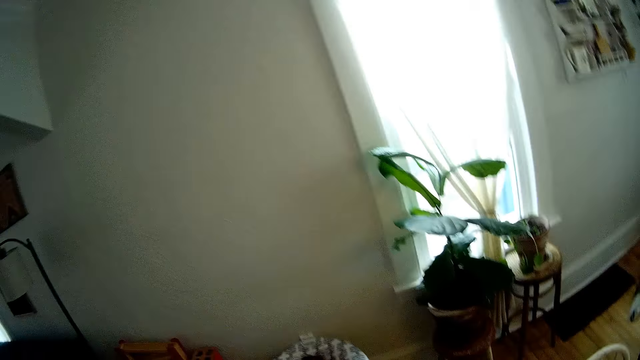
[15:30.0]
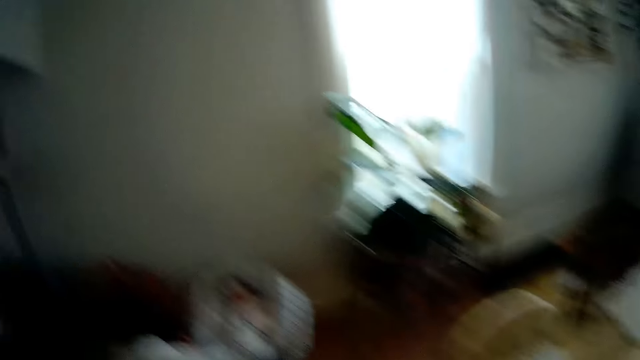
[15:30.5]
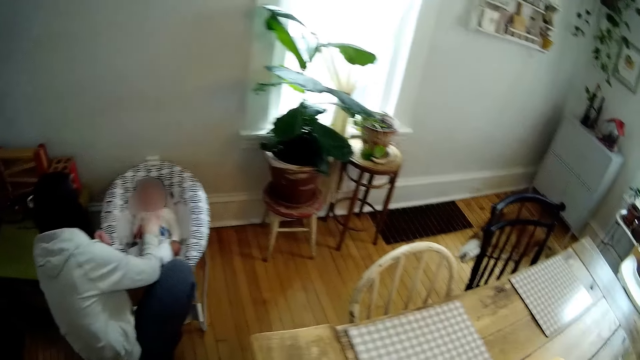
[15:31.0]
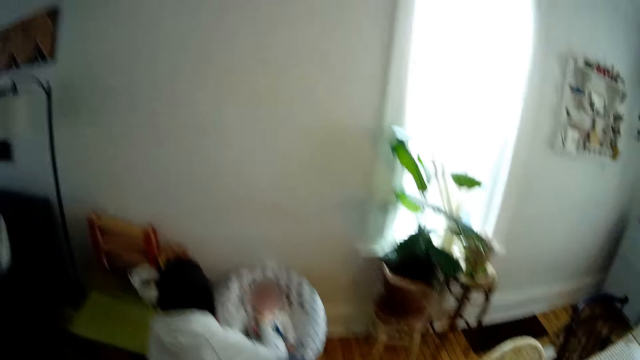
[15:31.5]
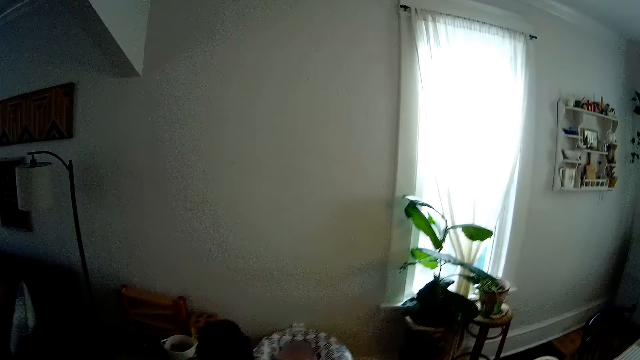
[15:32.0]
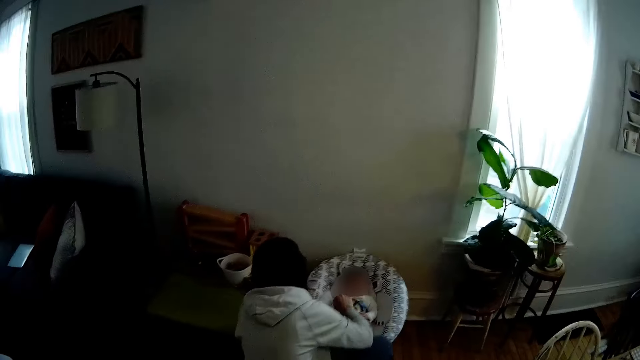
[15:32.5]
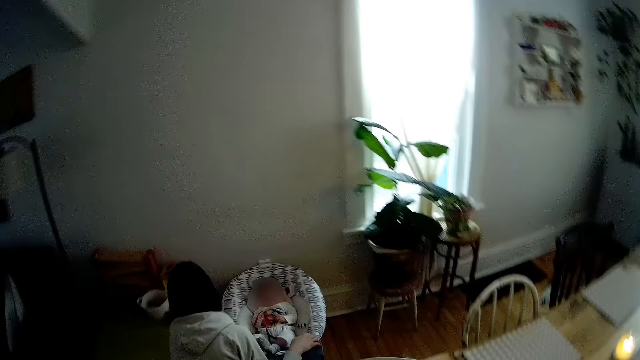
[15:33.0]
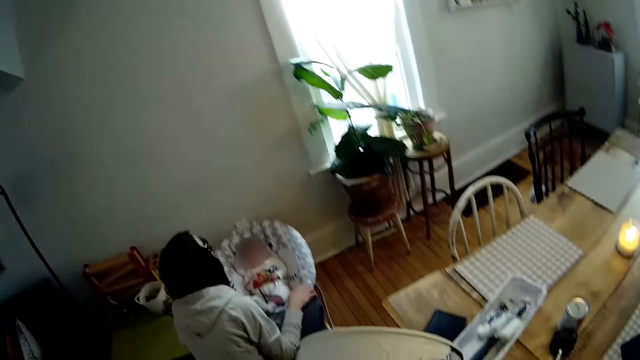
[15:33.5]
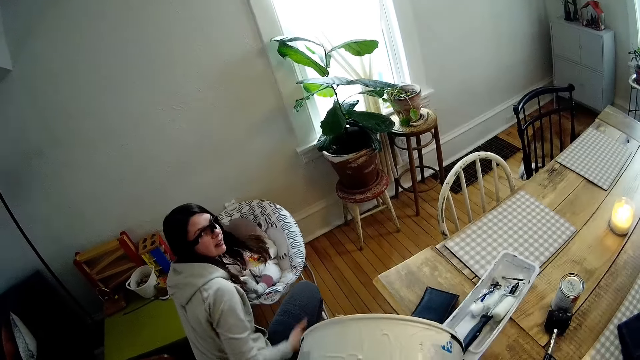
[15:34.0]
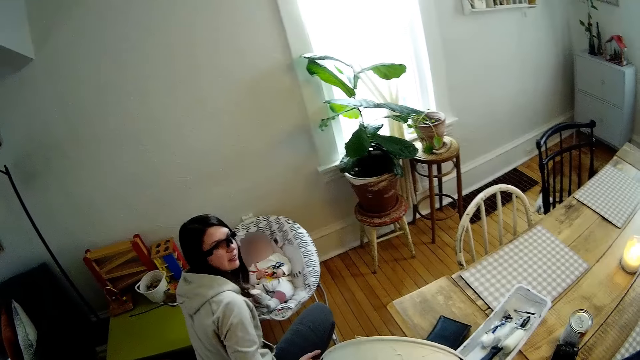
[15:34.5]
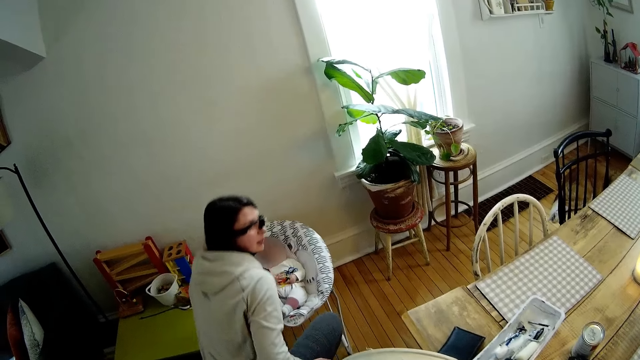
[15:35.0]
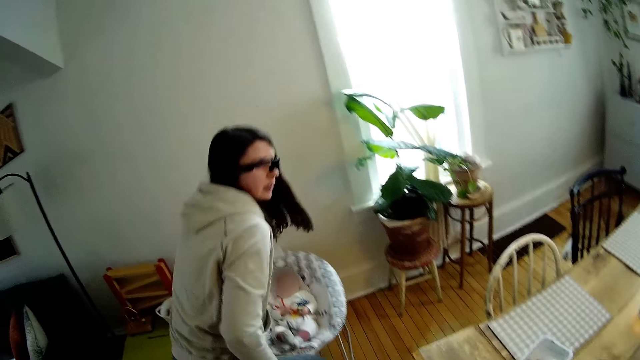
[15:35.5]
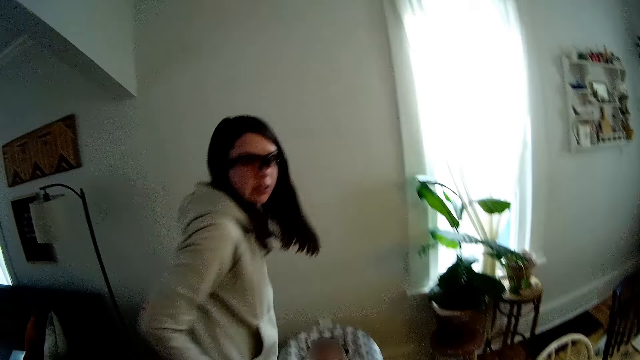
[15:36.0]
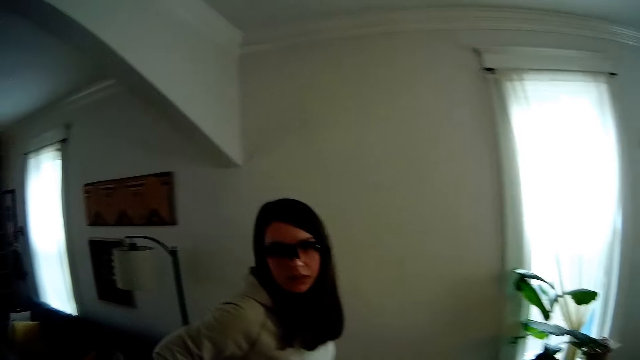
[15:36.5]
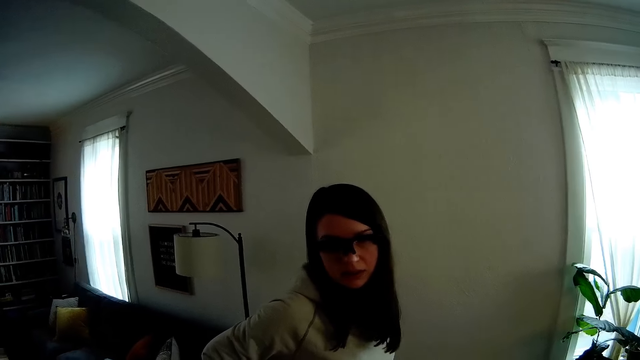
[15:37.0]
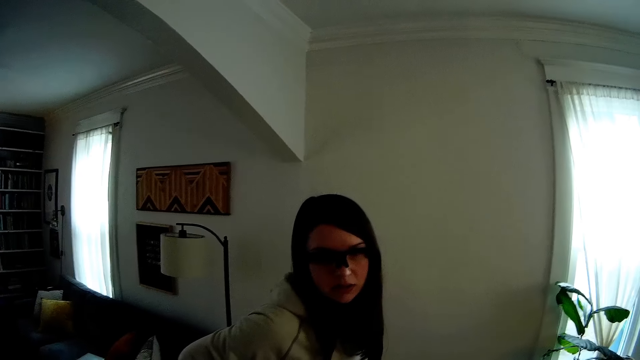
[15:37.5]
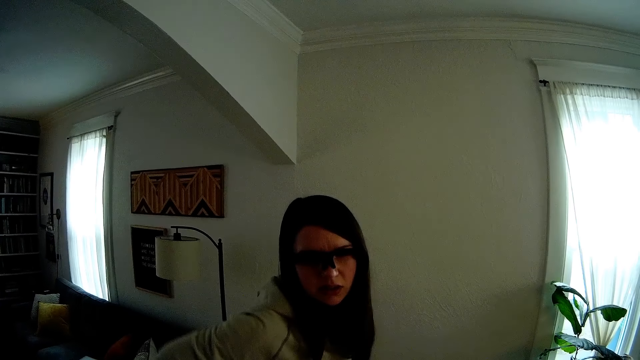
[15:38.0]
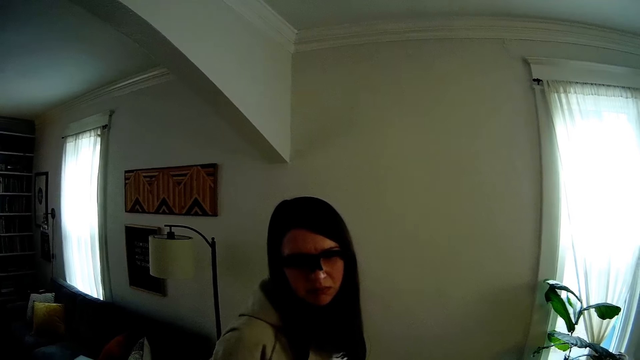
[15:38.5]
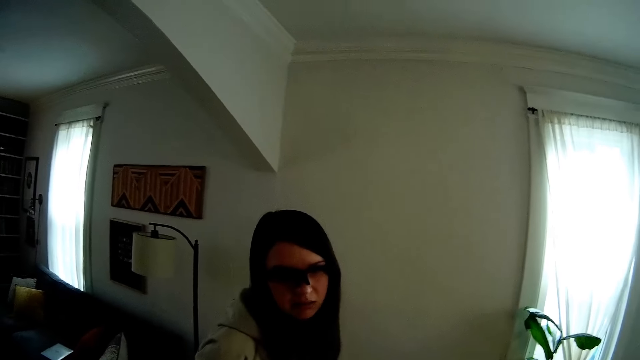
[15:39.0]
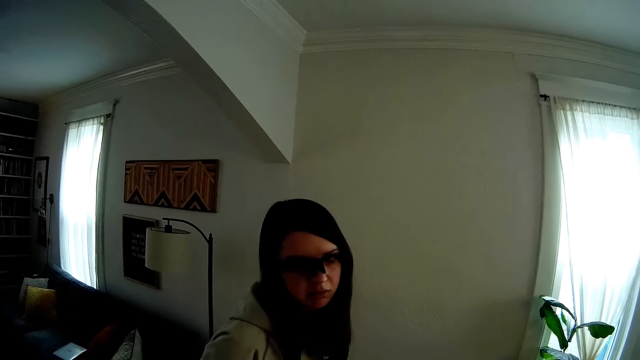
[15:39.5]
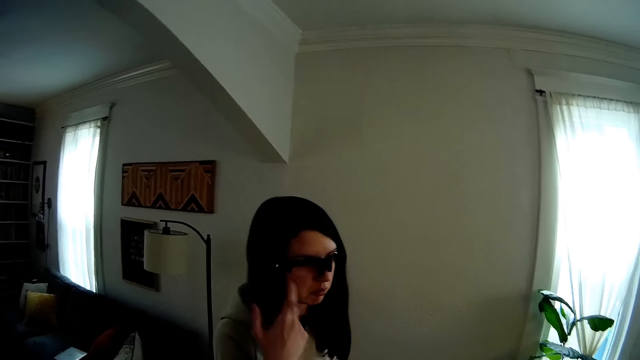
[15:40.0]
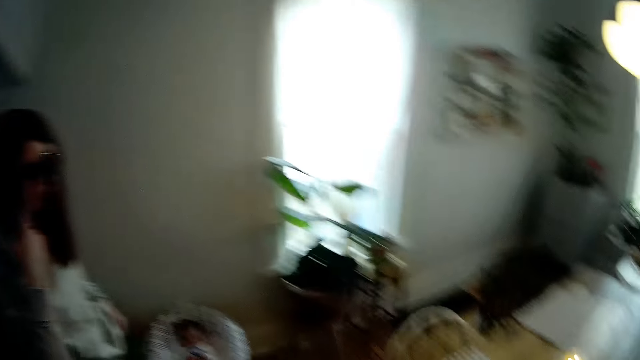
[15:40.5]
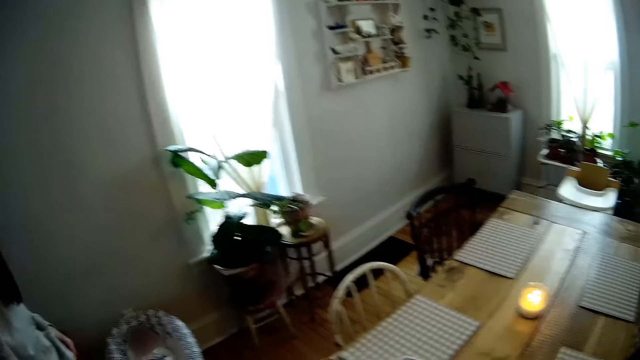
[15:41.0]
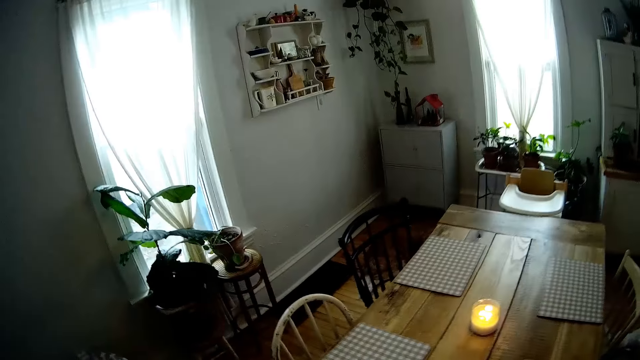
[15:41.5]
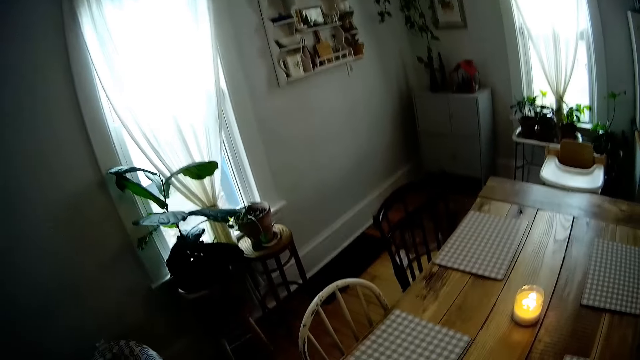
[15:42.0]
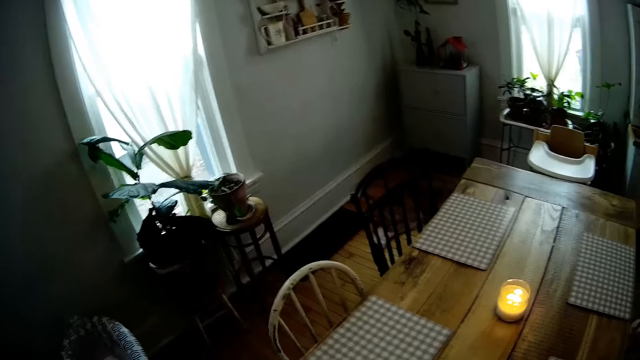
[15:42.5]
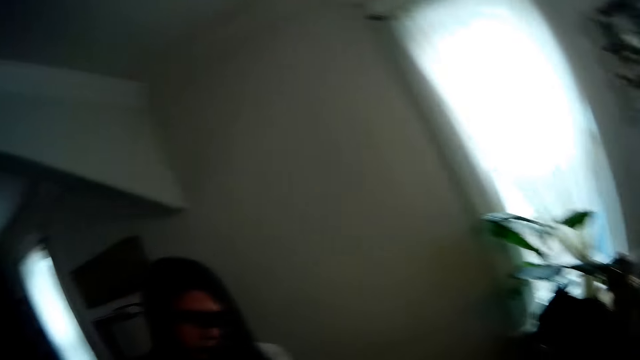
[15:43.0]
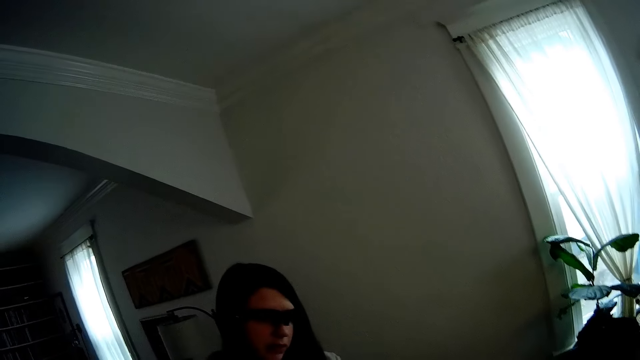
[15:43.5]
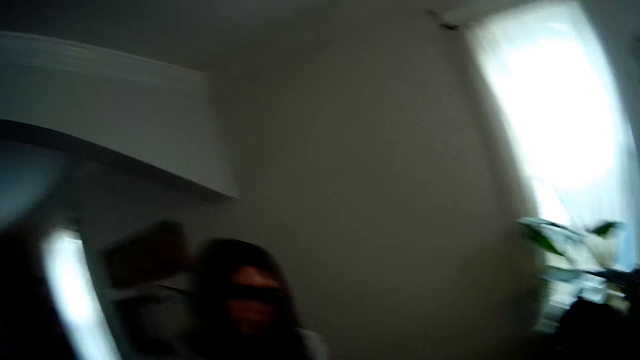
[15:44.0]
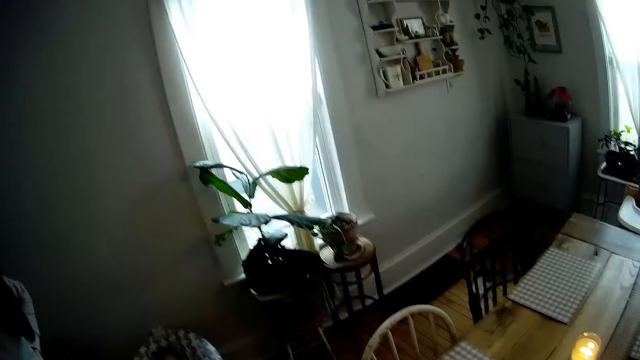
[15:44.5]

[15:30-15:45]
The woman gives the toy to the baby with her right hand. The lady stands up and looks around. The woman adjusts her camera with her right hand. The lady touches the hair. The camera wearer looks around.

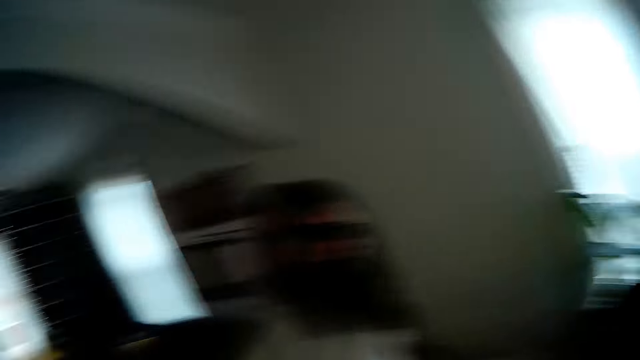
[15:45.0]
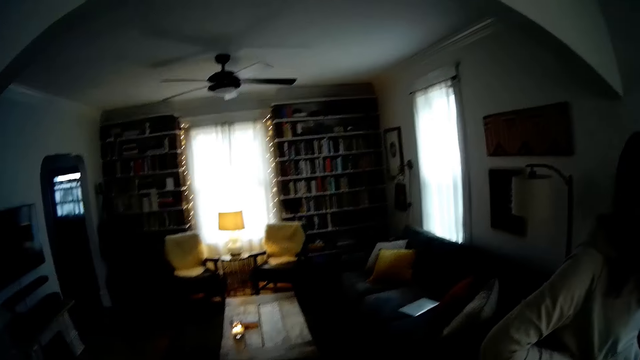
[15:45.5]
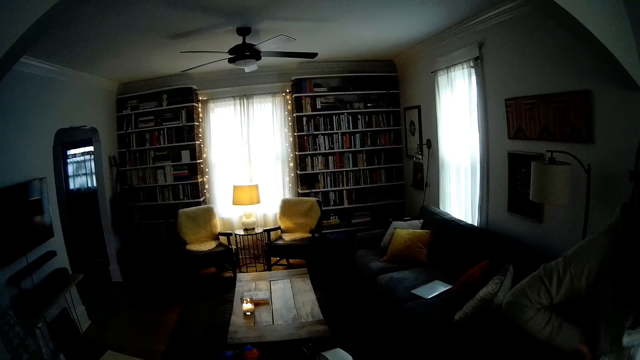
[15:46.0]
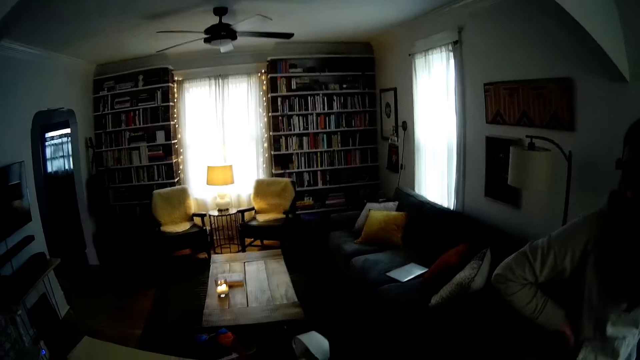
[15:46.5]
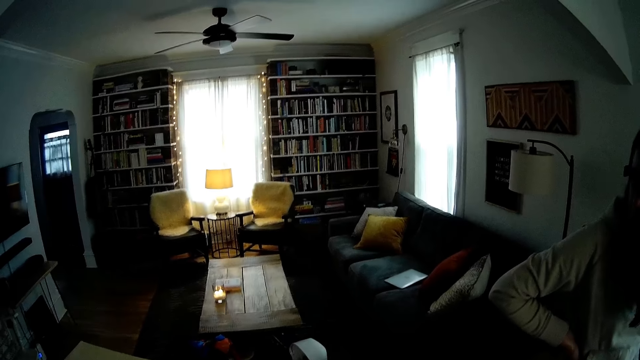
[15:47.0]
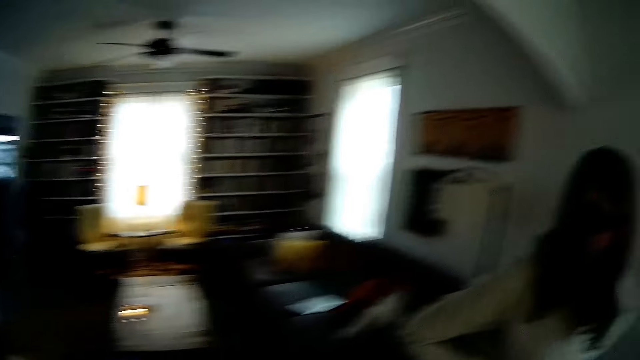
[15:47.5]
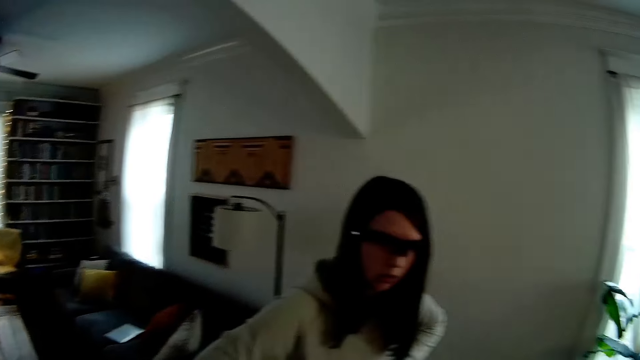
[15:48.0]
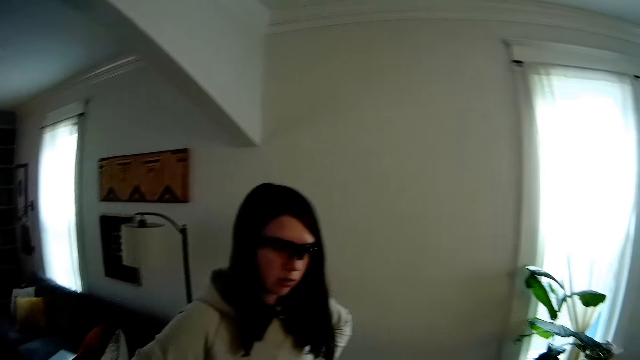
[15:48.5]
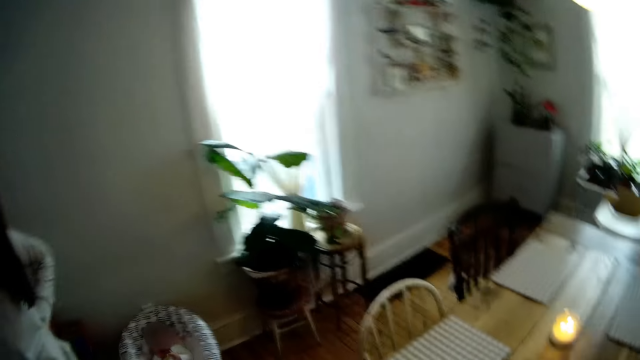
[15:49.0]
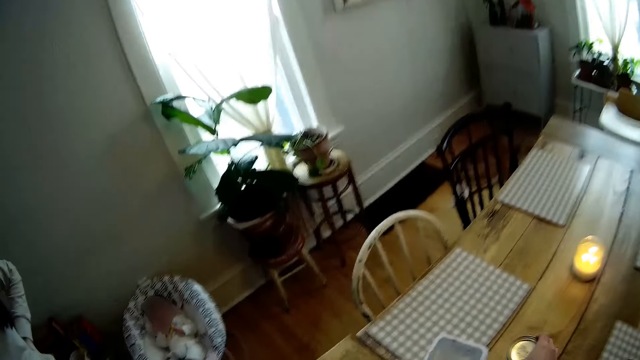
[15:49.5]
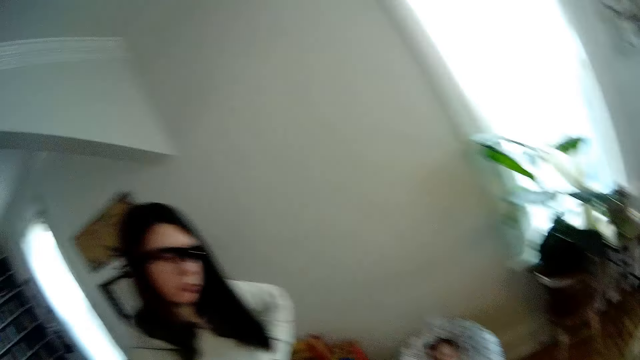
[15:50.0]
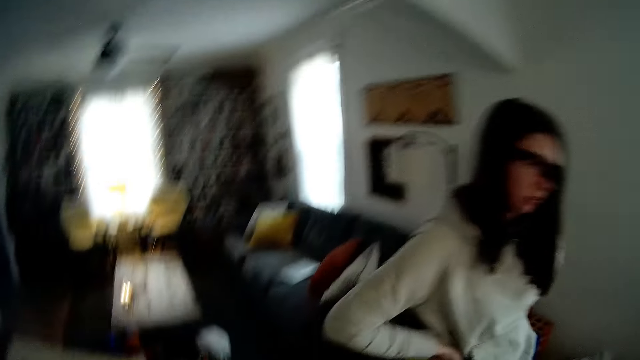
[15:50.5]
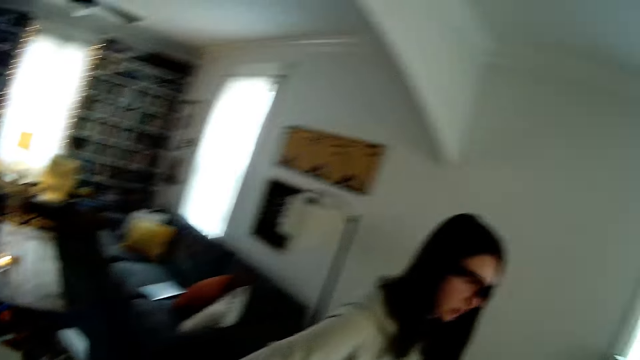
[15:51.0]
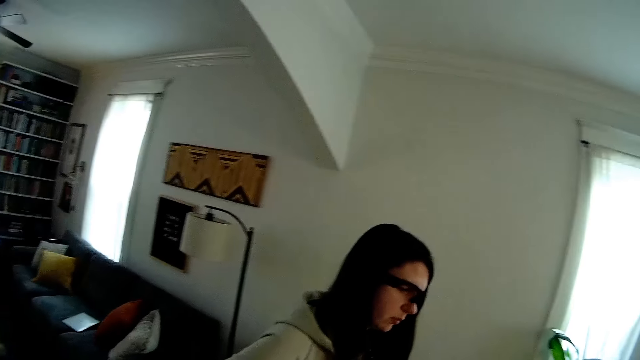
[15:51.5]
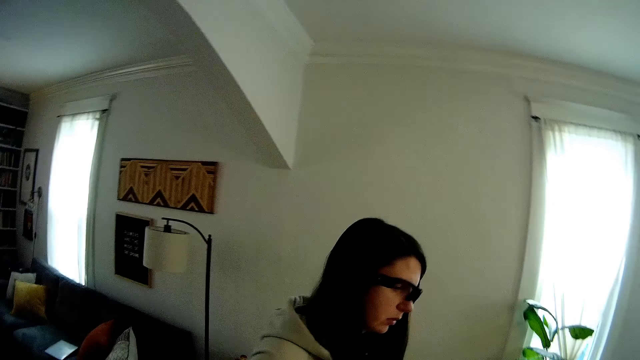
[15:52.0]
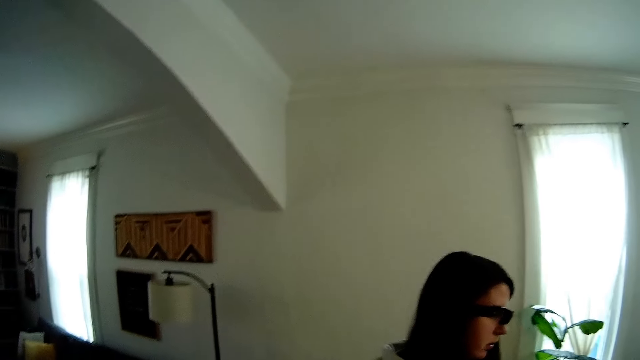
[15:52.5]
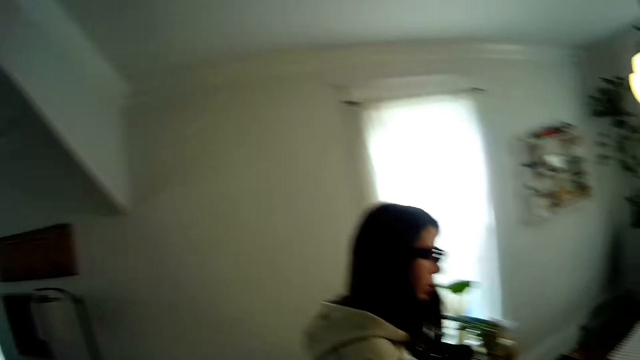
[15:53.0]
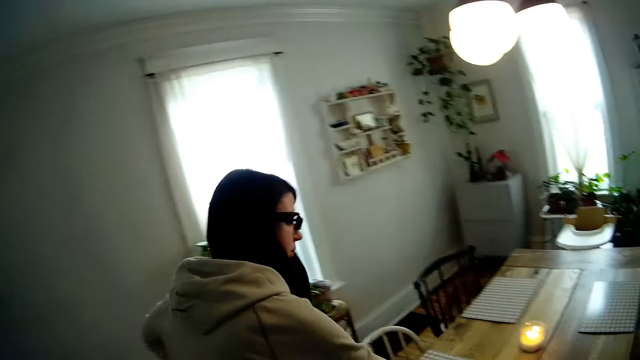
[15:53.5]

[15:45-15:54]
The lady looks around.
